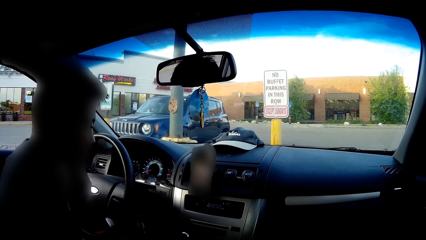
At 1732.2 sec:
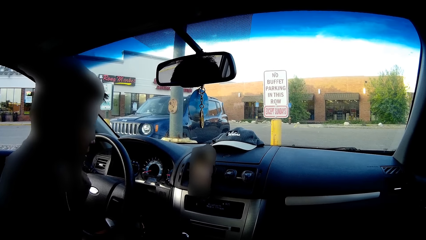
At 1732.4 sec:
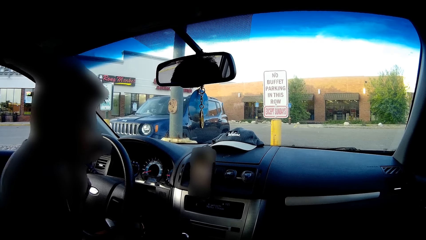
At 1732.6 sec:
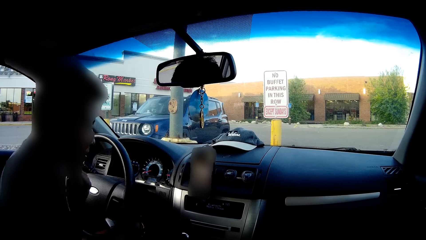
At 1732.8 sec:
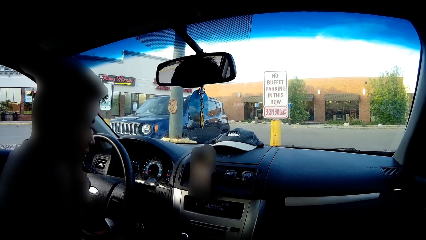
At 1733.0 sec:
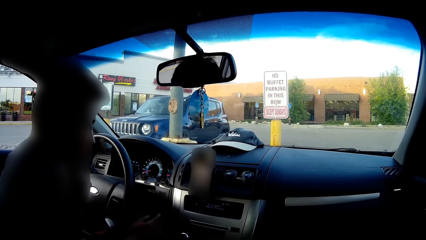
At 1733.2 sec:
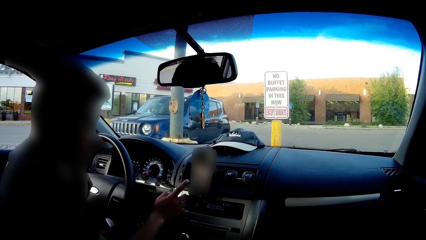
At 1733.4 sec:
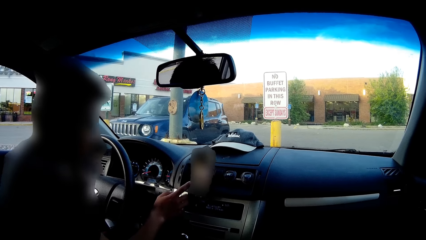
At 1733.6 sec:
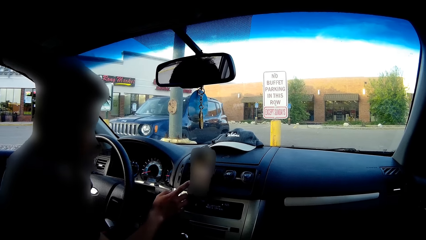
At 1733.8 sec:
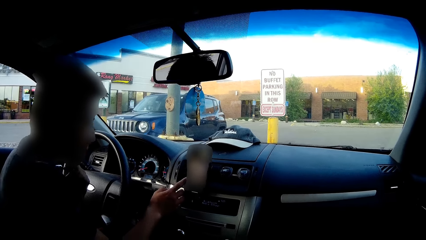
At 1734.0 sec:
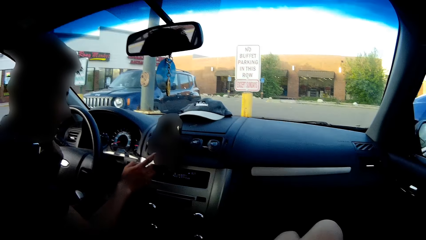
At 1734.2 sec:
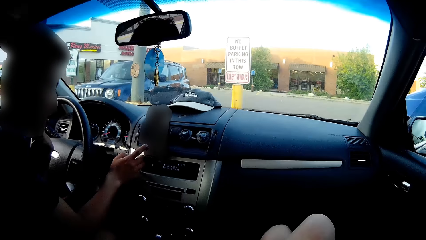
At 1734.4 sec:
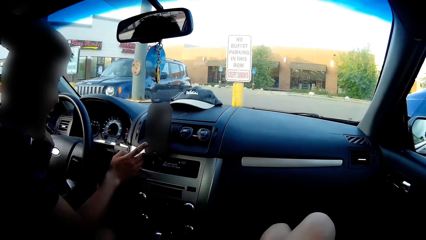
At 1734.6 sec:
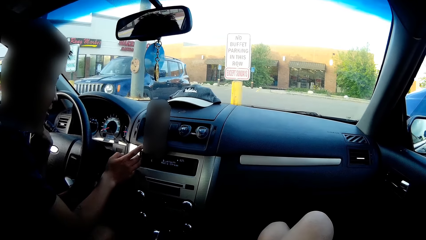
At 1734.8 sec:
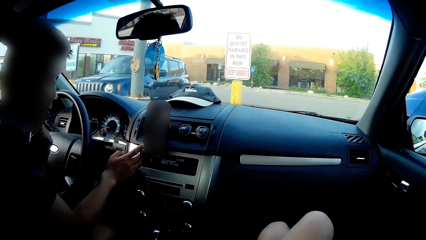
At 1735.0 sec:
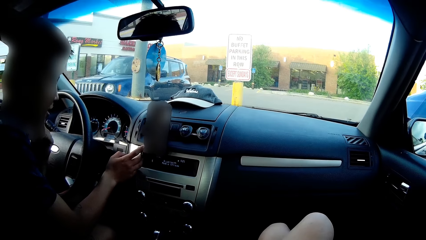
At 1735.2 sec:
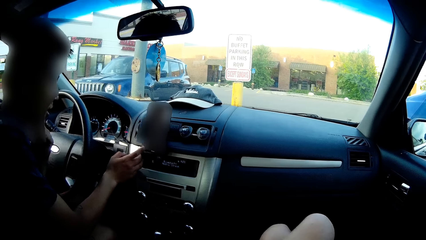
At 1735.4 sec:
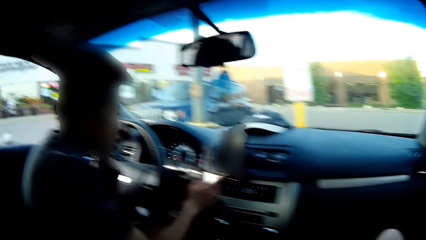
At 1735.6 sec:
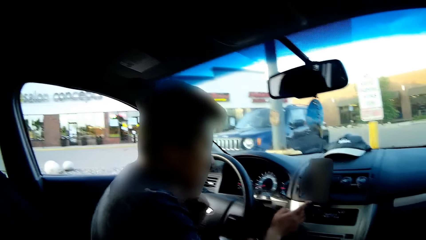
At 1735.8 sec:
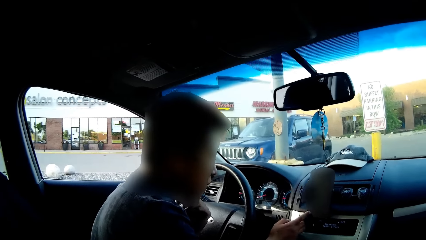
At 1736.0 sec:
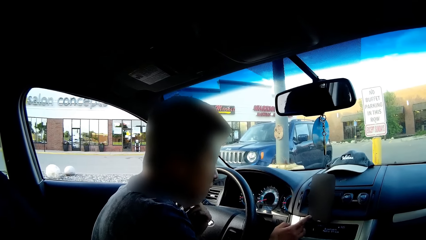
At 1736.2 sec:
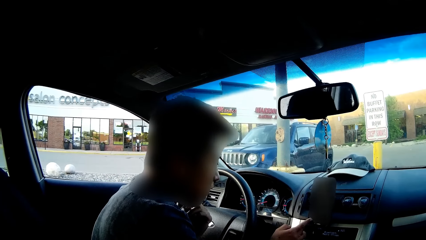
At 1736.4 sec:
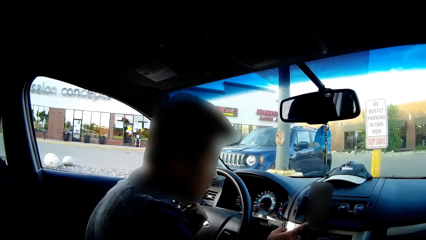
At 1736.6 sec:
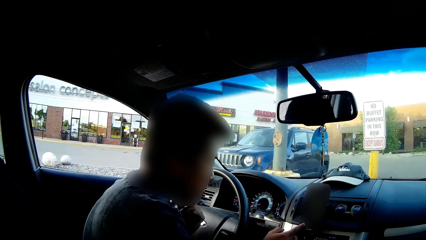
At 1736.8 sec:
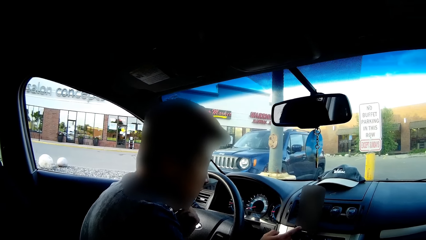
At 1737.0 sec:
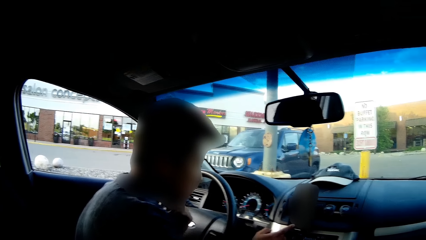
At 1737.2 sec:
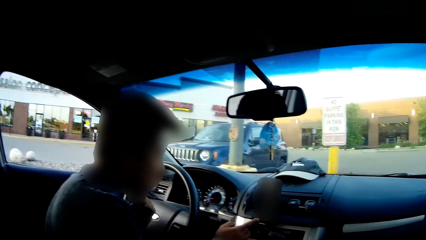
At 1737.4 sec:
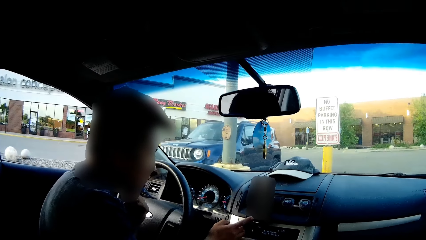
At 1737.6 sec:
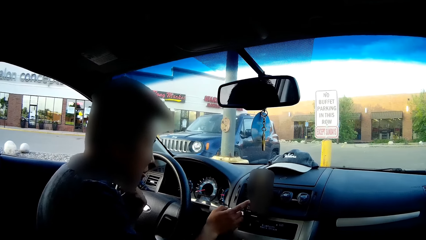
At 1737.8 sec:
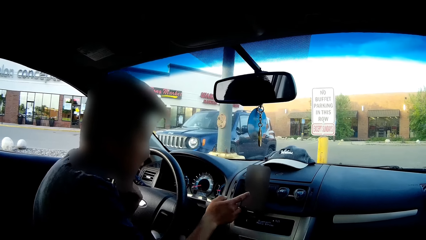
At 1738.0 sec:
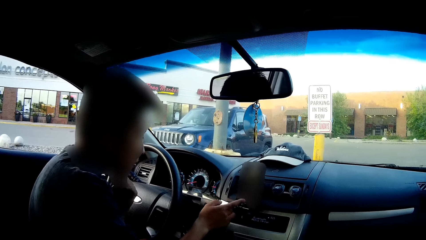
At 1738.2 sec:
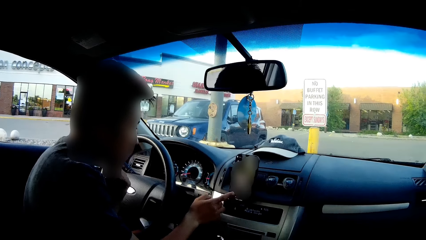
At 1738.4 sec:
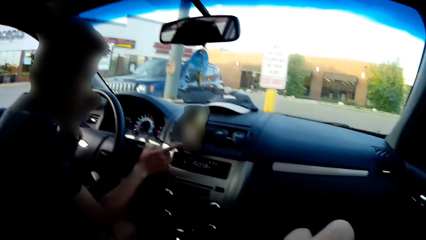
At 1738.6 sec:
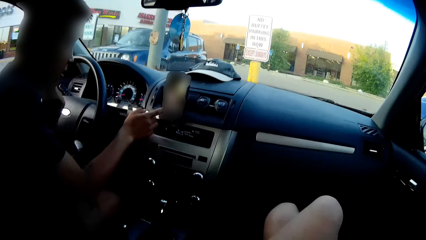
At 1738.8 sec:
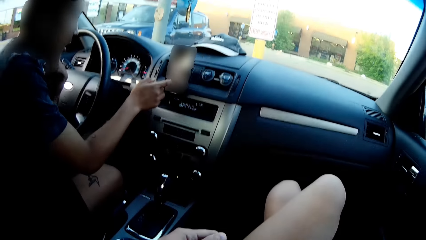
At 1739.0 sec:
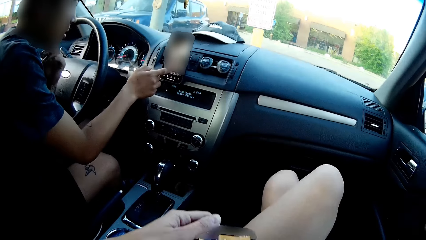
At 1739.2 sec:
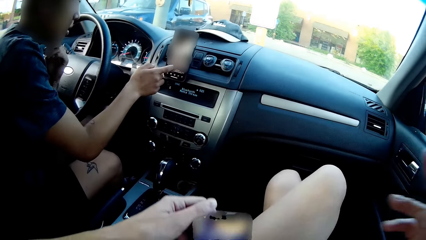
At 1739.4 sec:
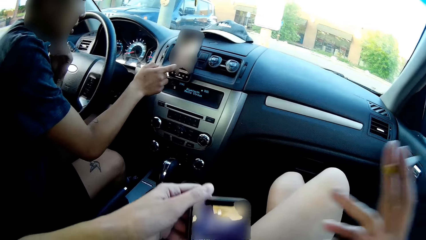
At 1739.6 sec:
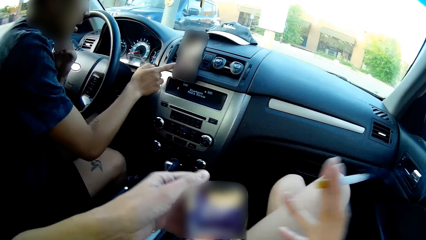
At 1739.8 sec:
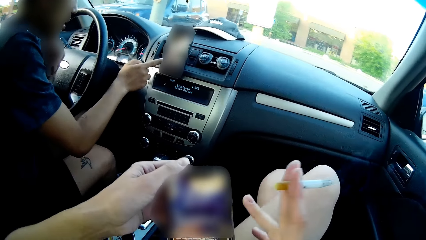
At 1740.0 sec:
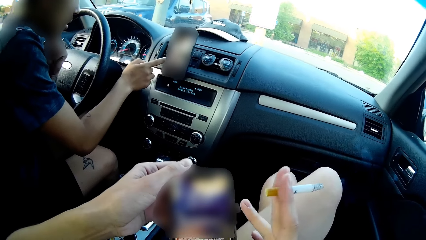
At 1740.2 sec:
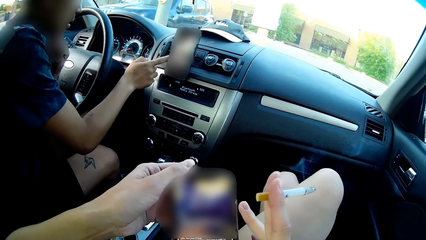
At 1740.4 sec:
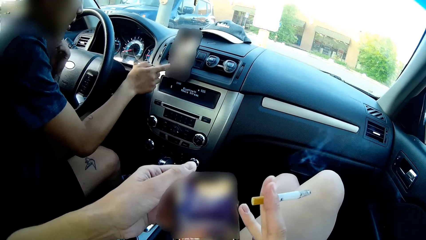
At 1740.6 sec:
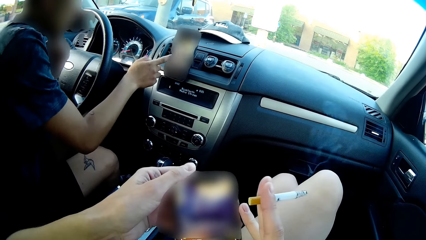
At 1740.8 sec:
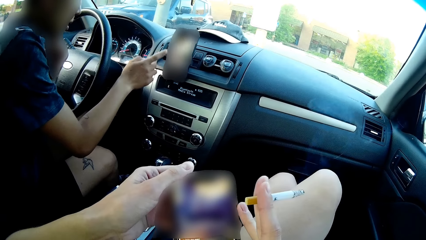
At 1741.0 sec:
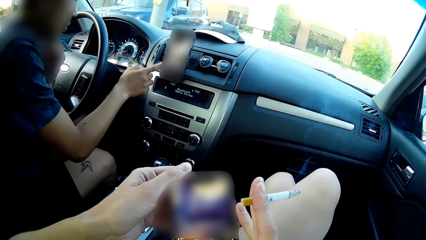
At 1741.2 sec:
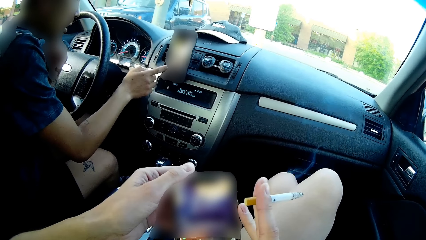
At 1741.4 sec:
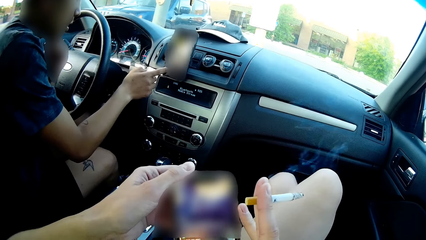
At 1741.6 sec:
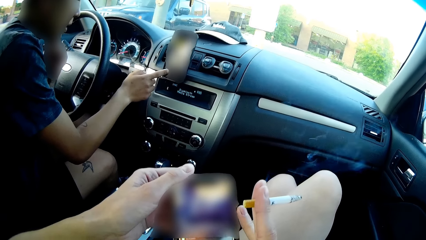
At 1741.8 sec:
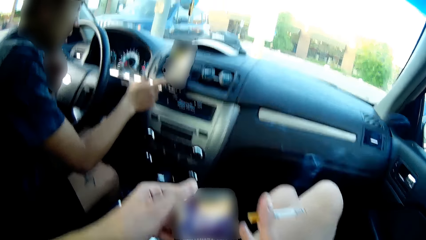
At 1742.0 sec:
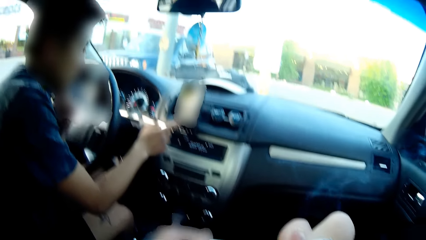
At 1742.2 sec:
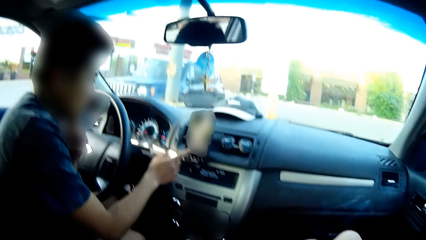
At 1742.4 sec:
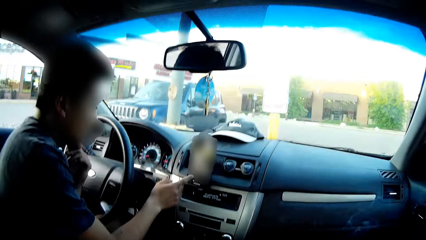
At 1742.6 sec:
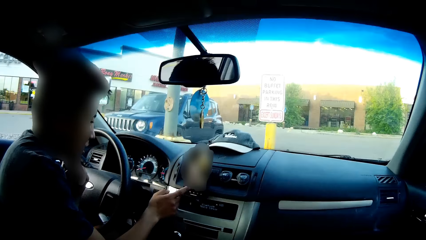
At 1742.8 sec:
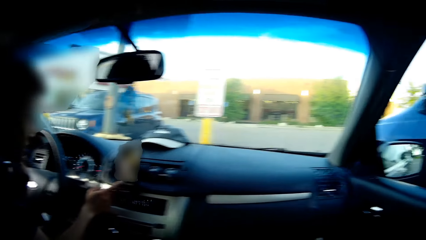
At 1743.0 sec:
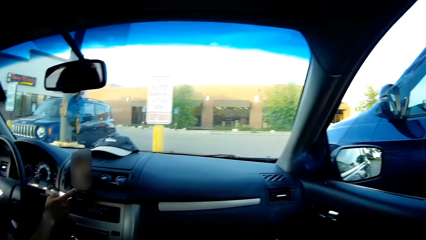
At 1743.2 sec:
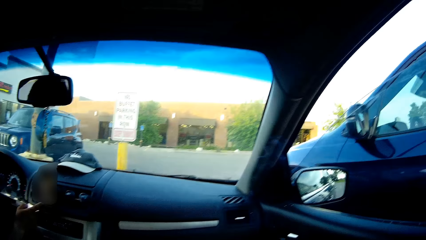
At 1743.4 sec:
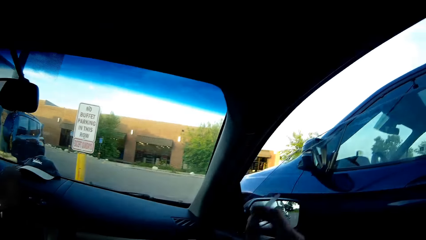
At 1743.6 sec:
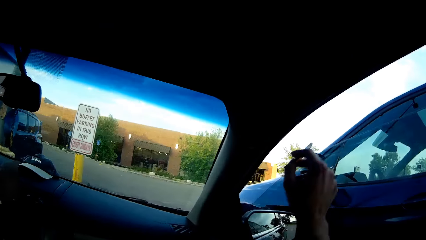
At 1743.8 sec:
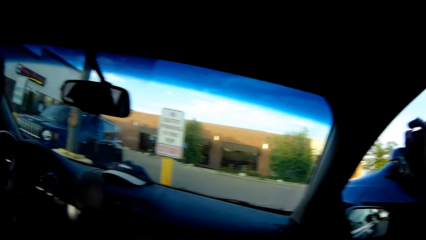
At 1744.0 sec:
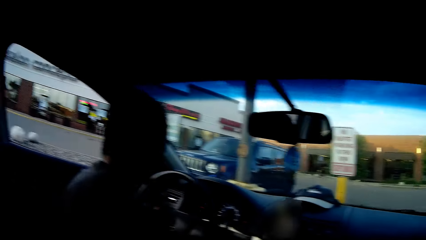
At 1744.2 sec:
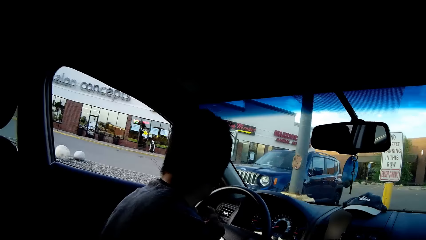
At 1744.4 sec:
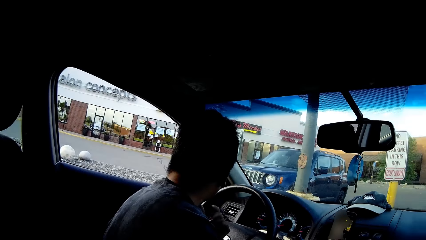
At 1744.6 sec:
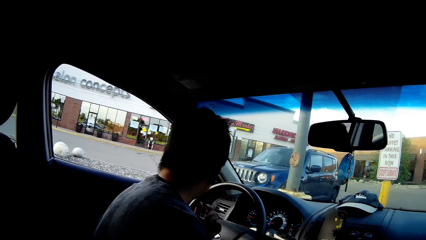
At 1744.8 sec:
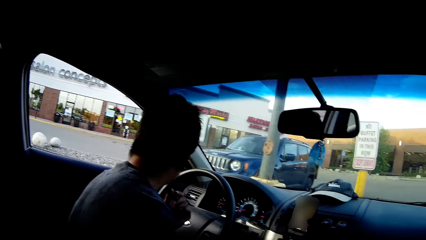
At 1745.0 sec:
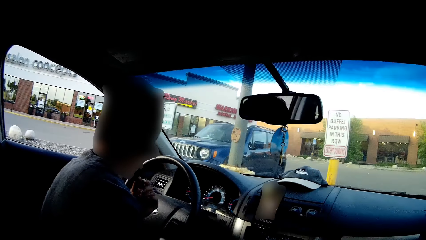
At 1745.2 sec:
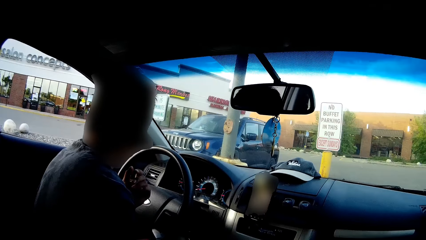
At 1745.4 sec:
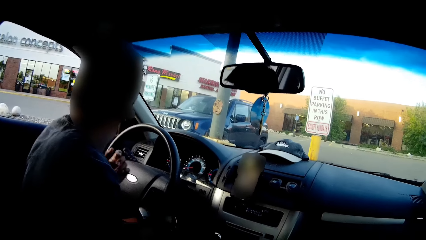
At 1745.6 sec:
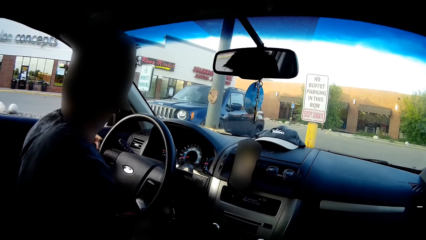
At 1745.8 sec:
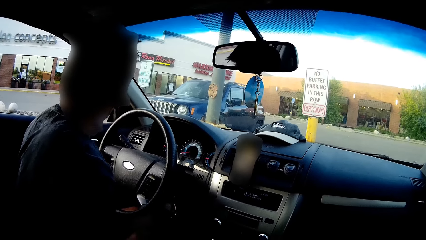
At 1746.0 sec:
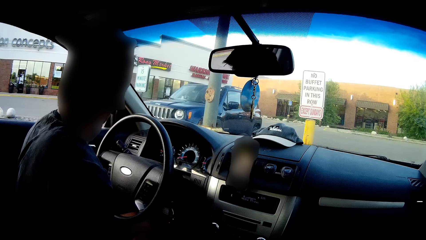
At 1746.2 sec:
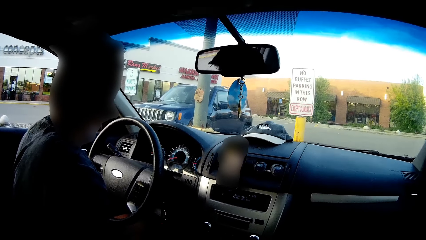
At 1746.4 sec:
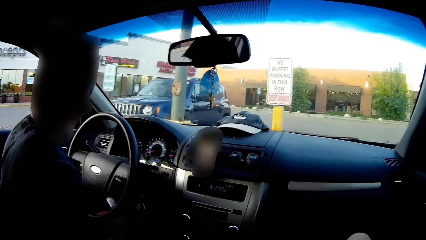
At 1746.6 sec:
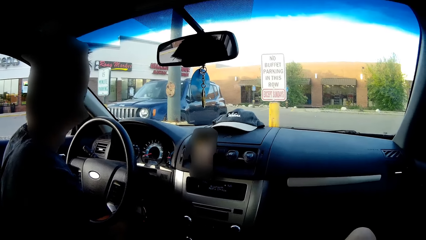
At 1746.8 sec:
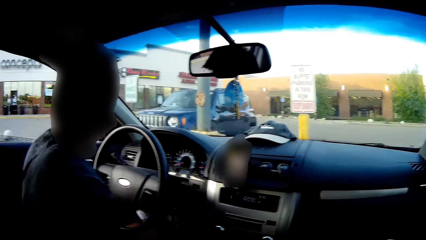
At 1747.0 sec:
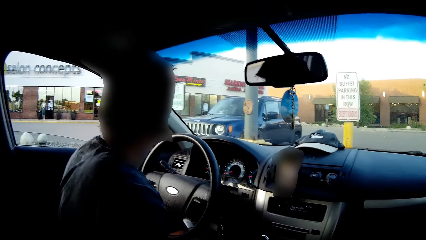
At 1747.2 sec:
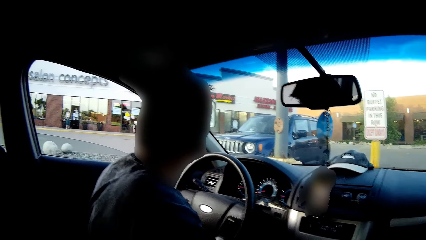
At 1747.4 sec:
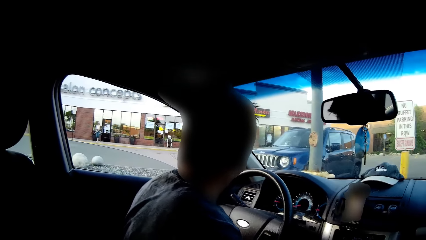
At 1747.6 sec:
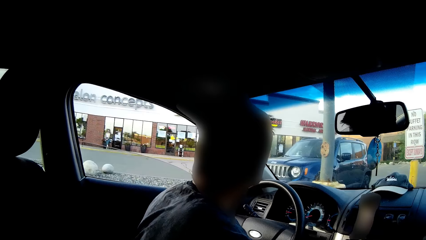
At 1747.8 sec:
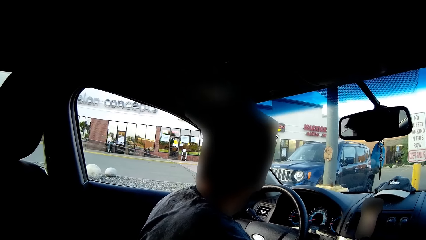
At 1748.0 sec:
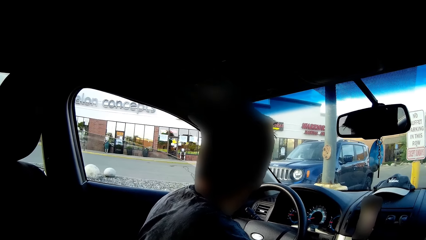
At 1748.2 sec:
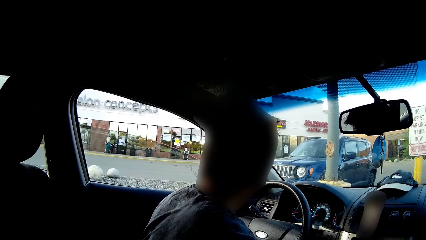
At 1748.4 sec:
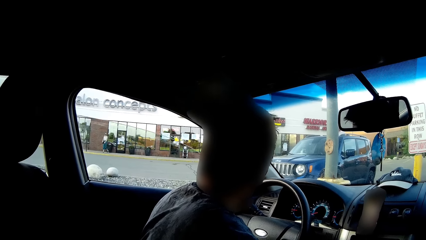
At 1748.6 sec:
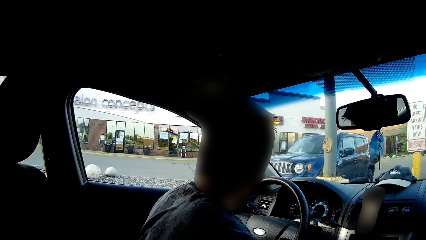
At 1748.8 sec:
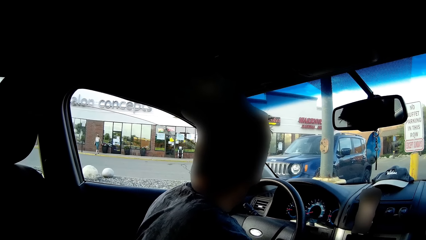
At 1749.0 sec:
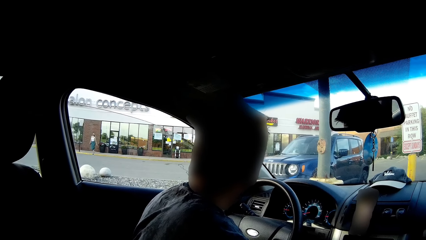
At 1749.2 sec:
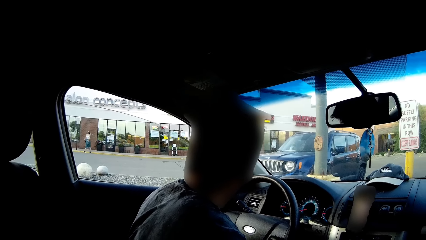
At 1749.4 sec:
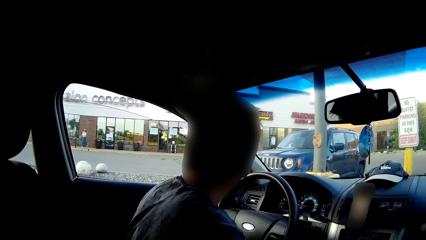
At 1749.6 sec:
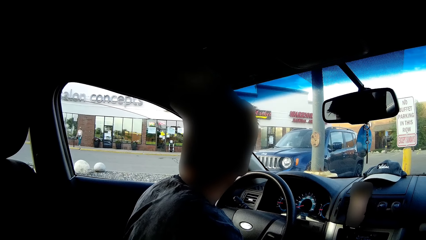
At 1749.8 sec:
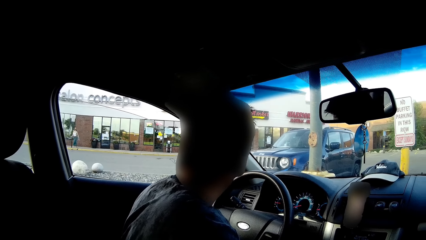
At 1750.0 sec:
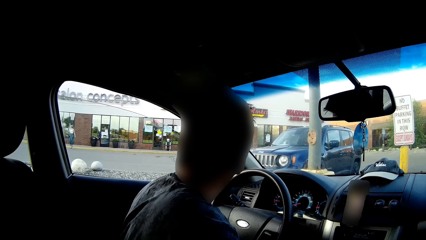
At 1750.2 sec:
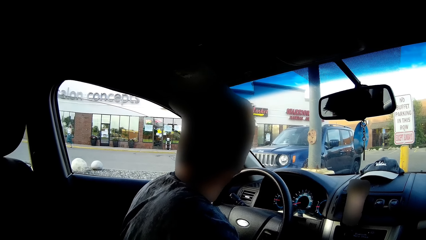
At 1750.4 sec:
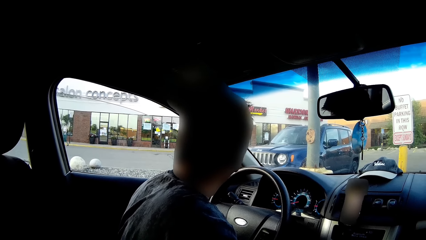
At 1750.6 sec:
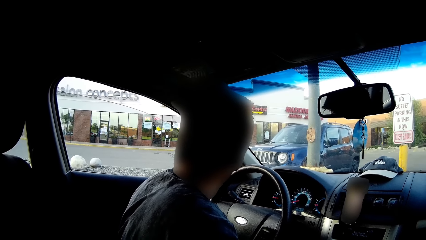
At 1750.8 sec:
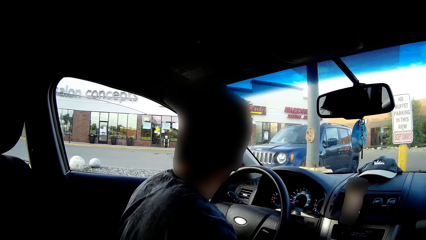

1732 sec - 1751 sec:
A man scrolls through the smartphone stationed on the car's dashboard with his right hand. The camera wearer presses a smartphone with her right hand. She shakes off ashes from the cigarette in her right hand. The man winds up the driver seat window with his left hand.
